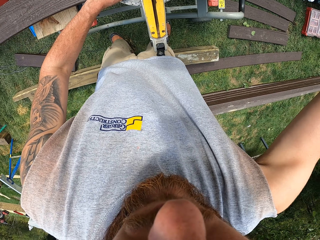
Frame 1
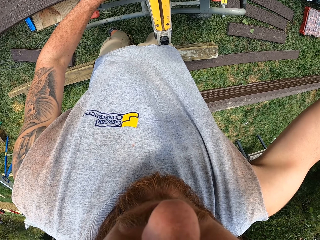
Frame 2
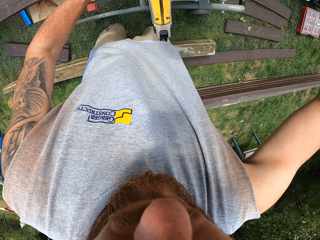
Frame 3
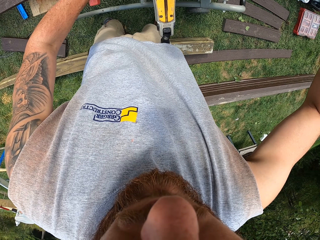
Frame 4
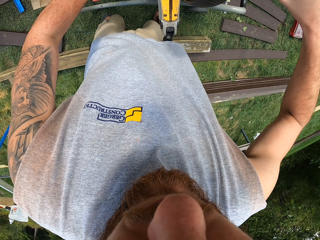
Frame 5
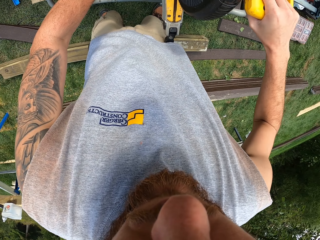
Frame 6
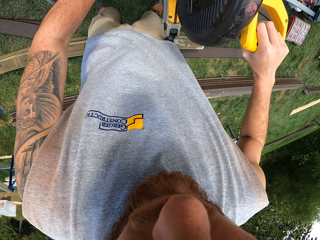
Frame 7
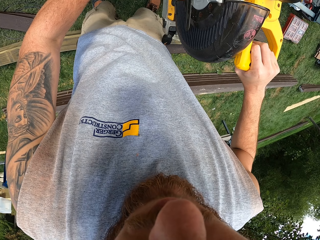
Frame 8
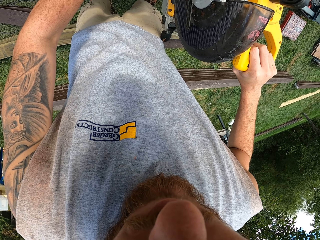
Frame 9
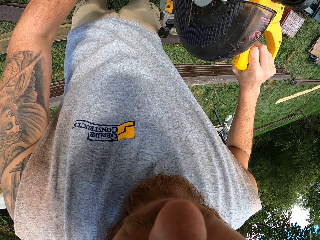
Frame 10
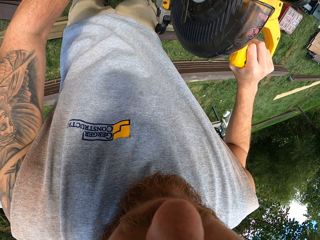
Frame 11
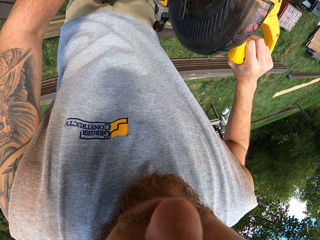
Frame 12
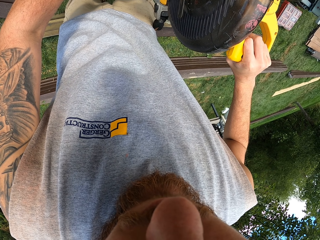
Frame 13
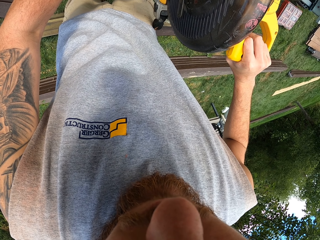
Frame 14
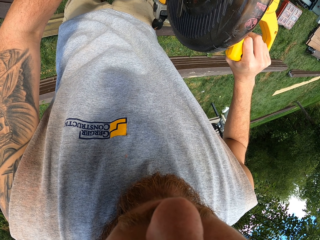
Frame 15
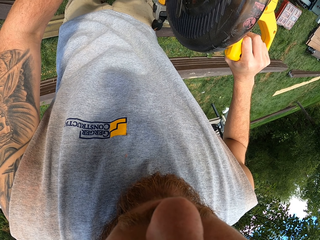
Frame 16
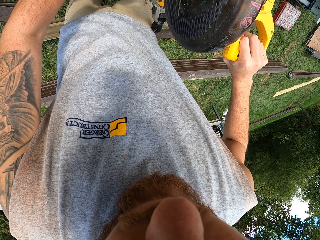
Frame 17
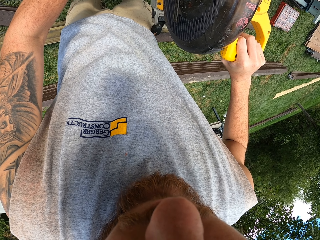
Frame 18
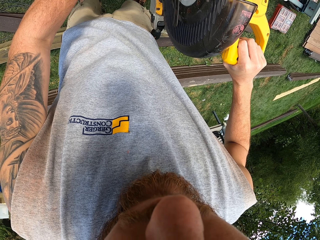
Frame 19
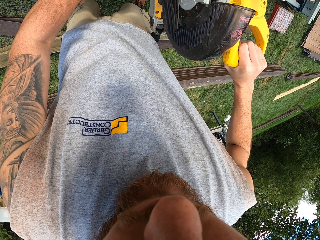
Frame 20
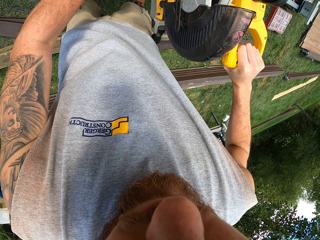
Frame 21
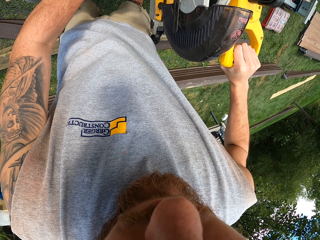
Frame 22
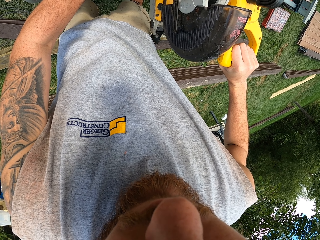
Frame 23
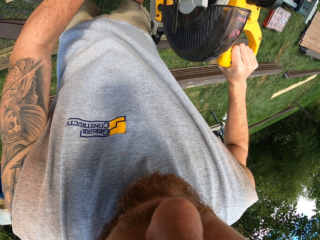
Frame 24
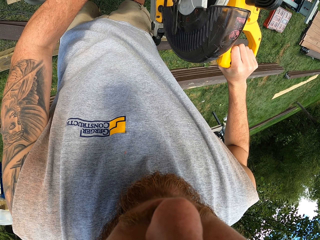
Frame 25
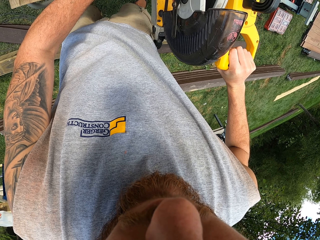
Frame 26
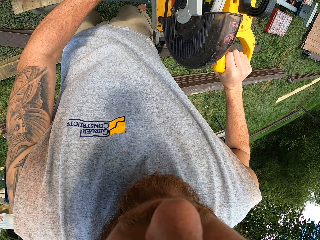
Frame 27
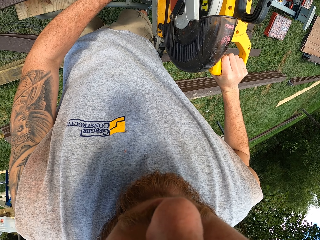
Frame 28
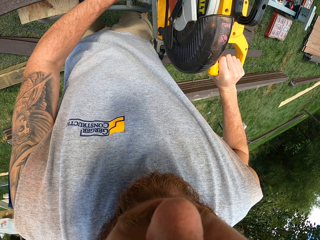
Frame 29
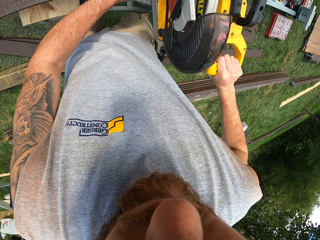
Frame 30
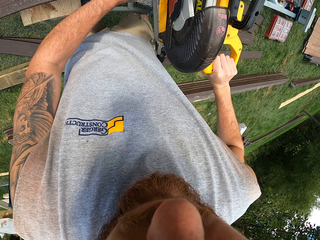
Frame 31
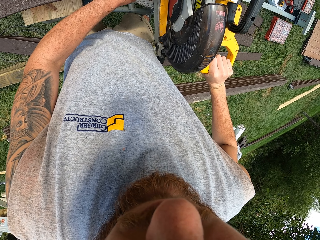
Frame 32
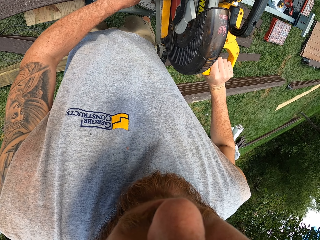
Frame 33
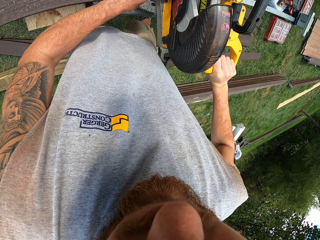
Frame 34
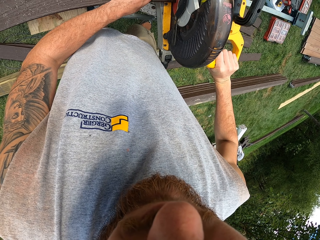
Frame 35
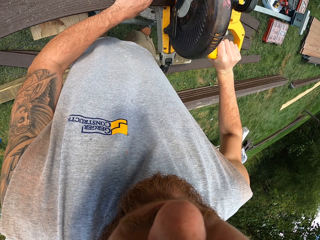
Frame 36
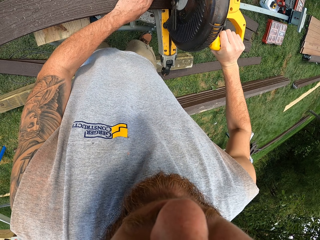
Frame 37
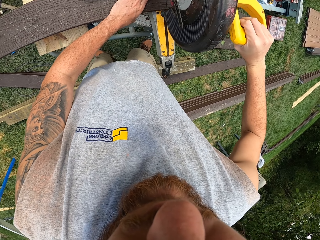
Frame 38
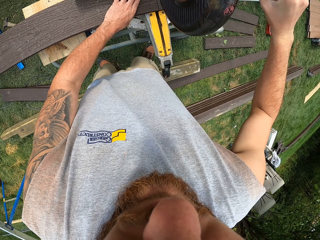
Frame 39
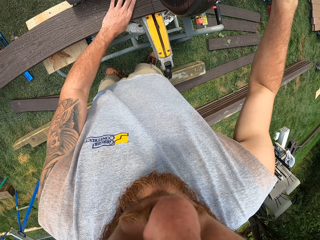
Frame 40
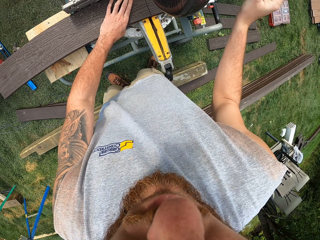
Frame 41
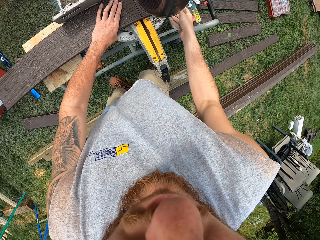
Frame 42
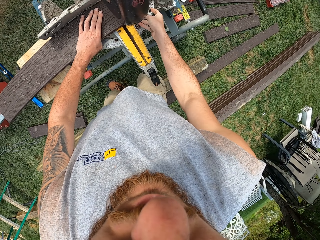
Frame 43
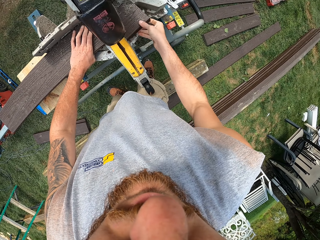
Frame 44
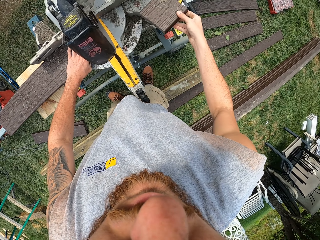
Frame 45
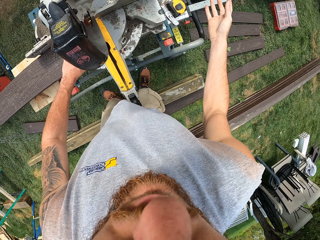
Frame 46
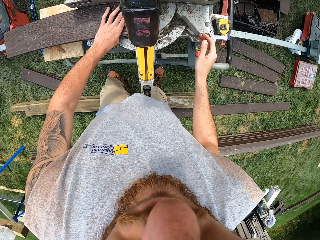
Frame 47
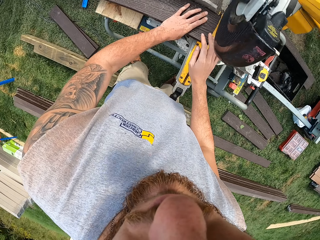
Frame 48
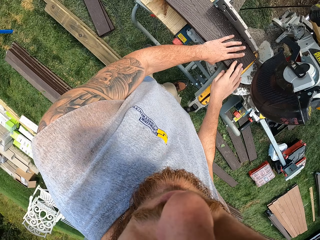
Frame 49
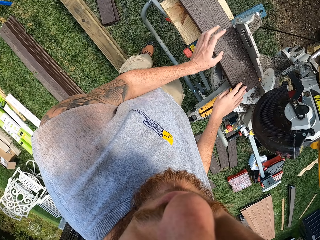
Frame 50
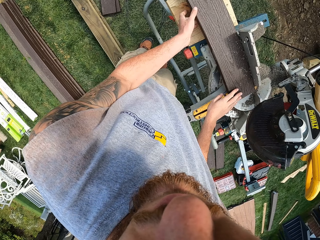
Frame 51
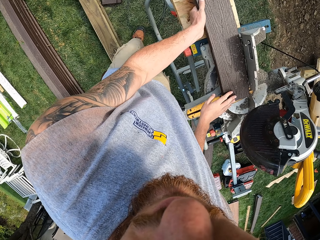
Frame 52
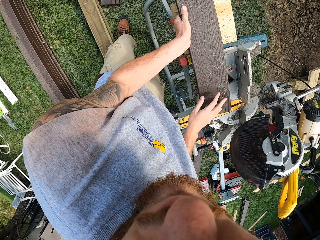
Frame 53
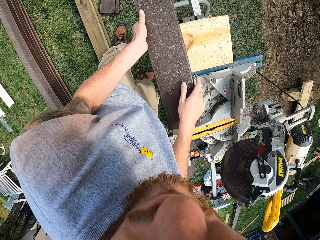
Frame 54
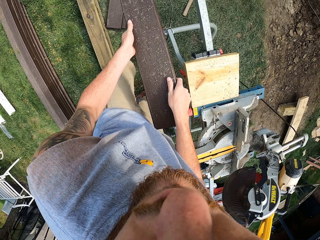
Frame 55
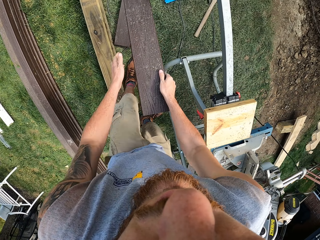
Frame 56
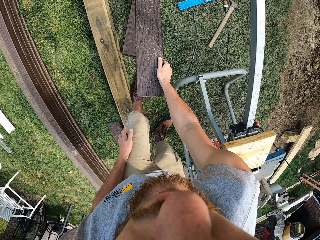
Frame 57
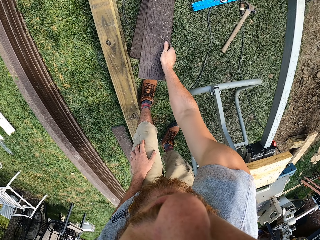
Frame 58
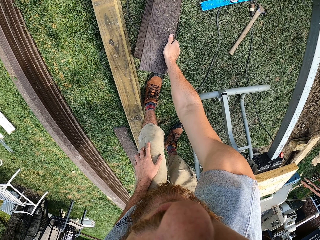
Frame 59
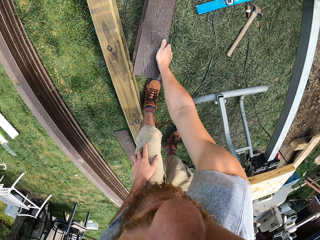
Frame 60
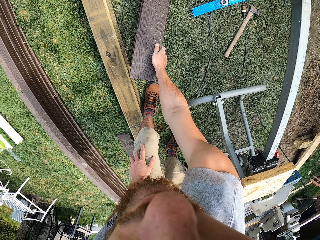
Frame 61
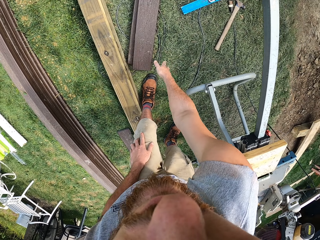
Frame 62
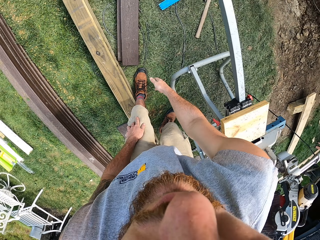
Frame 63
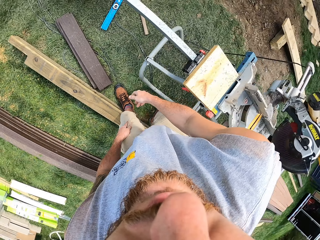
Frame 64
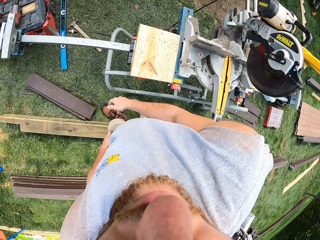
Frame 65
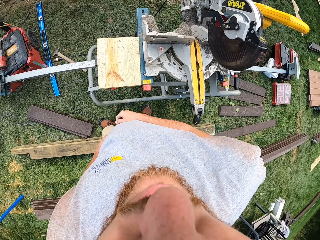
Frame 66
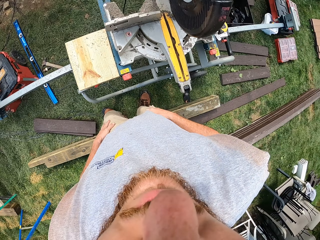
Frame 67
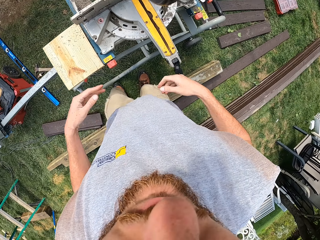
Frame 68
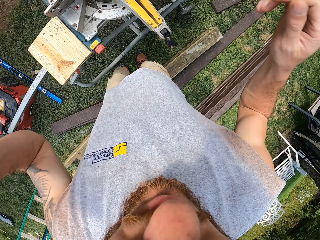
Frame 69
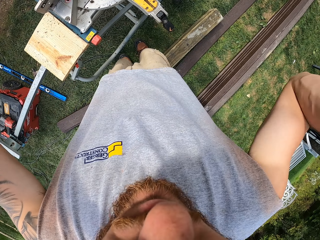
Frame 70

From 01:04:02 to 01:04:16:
The camera wearer adjusts the wood cutter. They cut the wood. They bend the saw. They cut the wood. They withdraw the hand from the wood cutter. They pick up the piece of wood and throw the piece of wood away. They hold the wood with both hands and lift the wood. They hold the piece of wood with the right hand and drop the piece of wood.

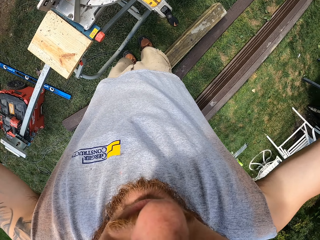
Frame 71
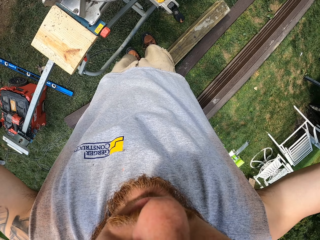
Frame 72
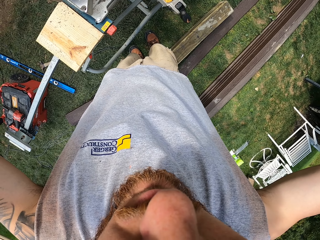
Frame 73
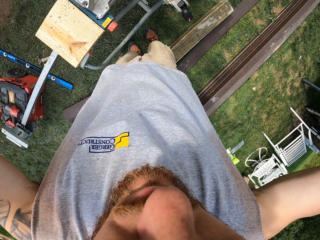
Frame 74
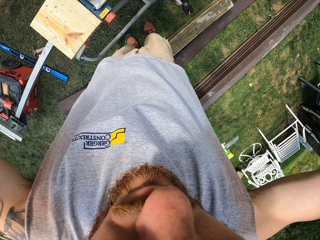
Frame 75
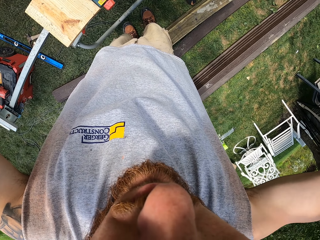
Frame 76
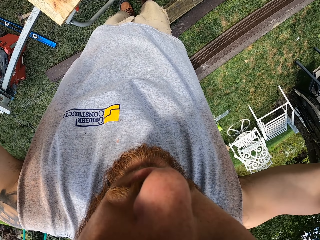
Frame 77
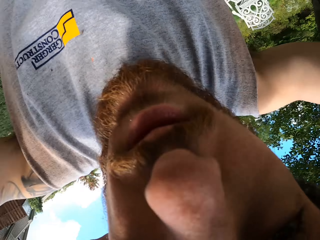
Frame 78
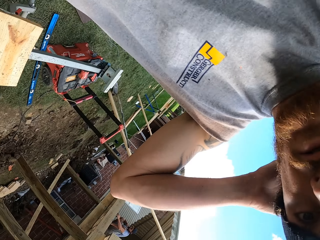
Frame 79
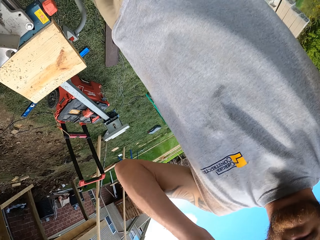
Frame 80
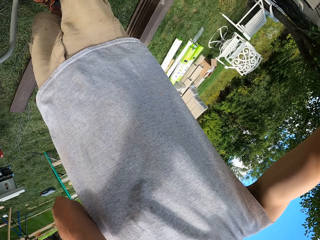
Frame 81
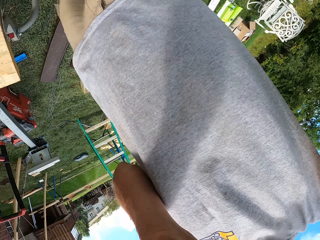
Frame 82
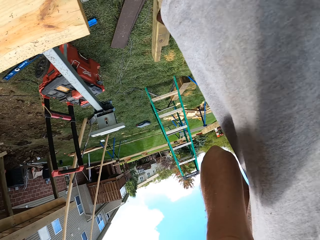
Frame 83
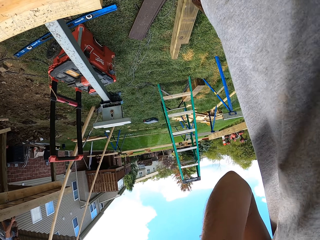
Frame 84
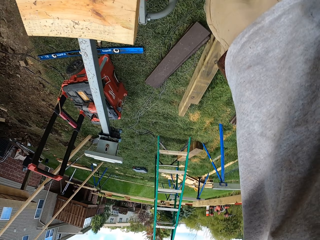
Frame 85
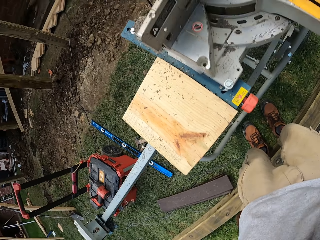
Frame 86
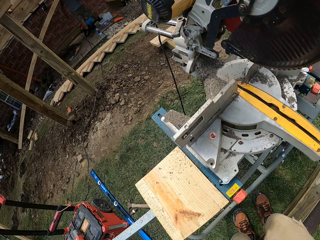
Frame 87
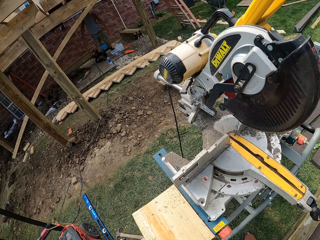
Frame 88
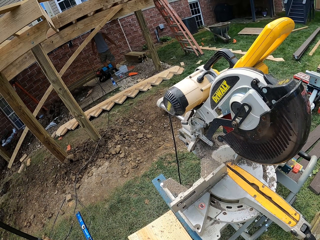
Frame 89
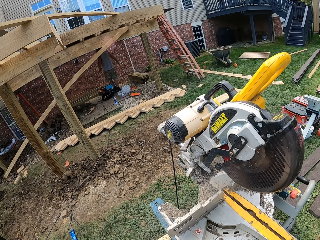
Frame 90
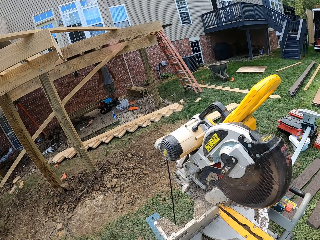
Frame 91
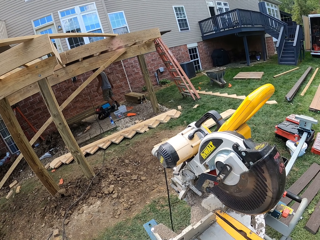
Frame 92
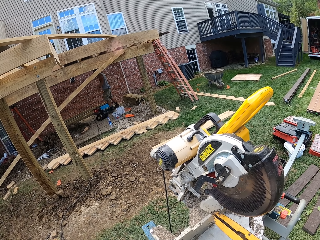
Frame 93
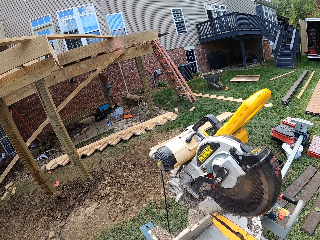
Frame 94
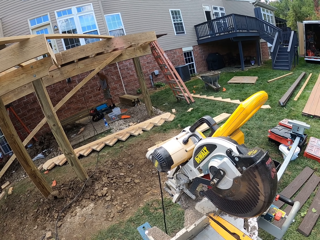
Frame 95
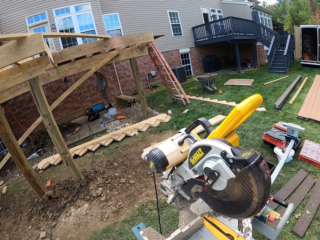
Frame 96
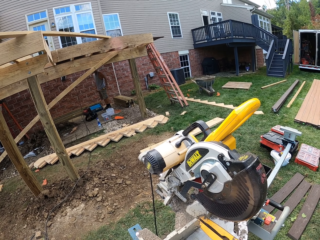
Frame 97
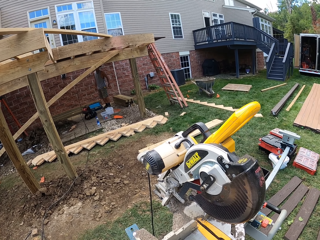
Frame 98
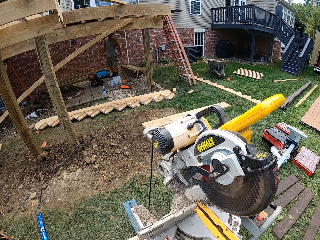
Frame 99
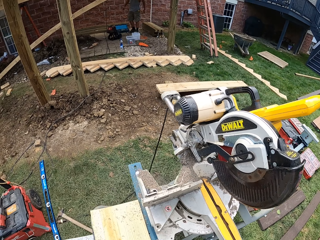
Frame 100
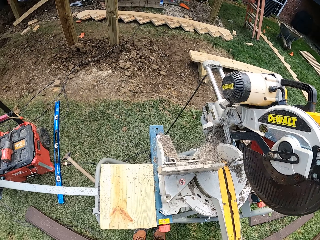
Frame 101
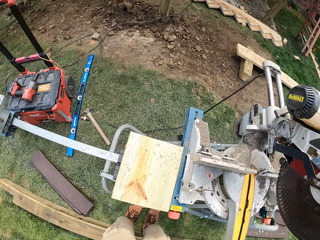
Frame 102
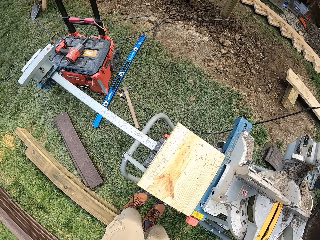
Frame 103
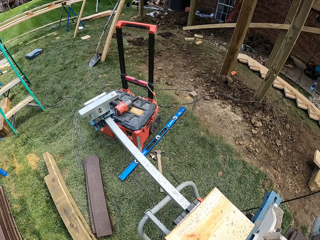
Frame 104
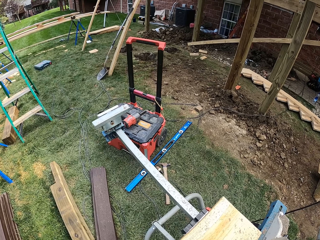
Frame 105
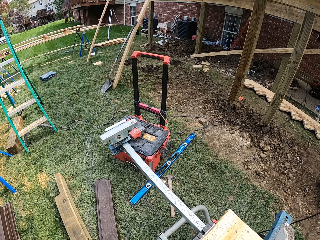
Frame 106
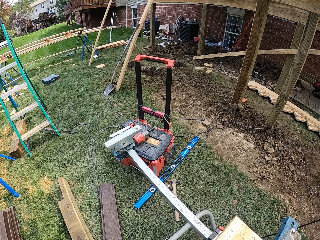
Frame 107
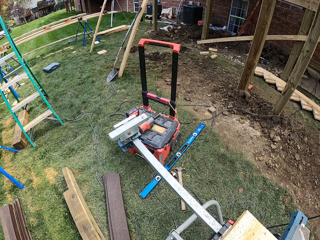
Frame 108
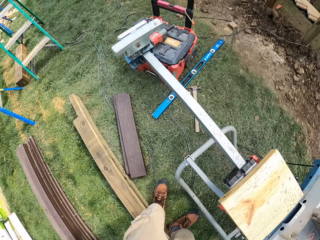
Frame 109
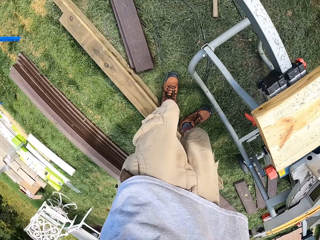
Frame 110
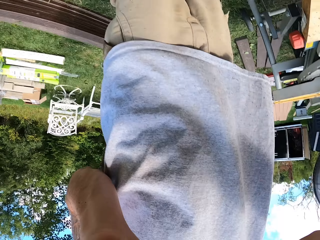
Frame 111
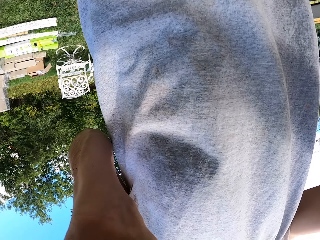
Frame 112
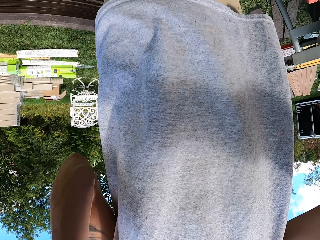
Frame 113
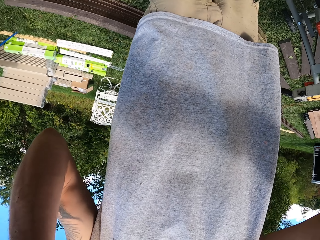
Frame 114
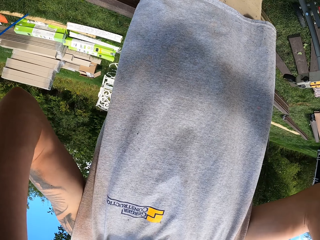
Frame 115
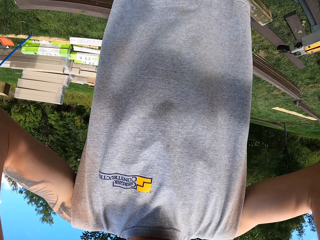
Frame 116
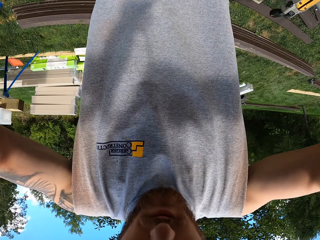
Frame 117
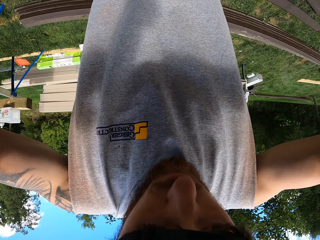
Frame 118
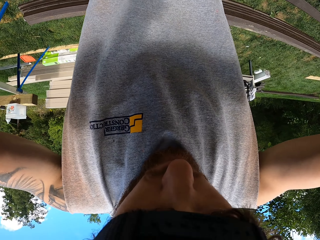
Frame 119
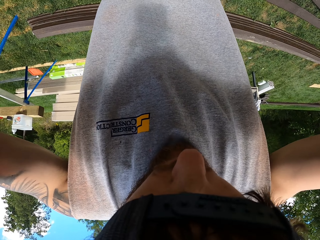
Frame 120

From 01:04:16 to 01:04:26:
The camera wearer adjusts the camera on the head. A man walks around.
